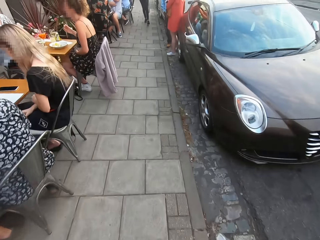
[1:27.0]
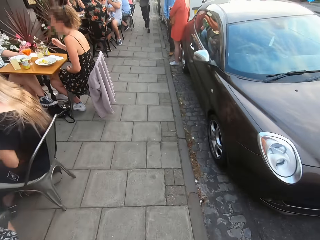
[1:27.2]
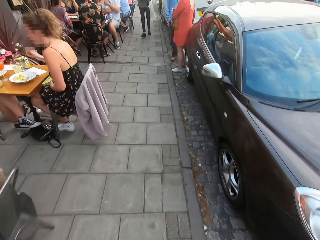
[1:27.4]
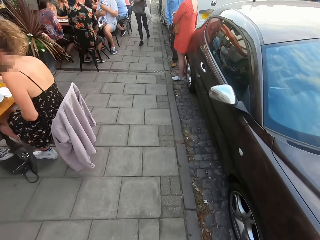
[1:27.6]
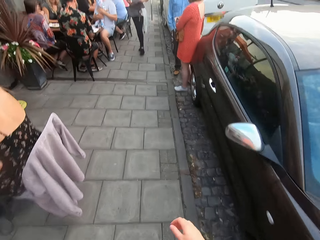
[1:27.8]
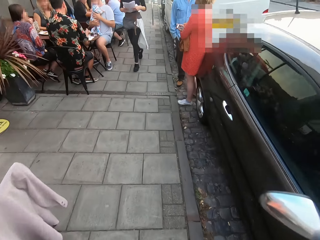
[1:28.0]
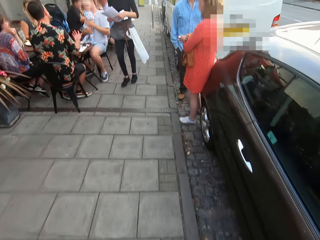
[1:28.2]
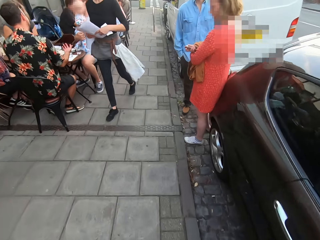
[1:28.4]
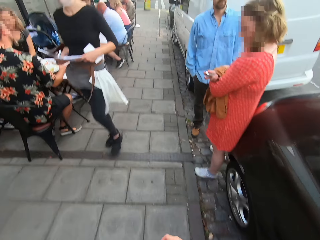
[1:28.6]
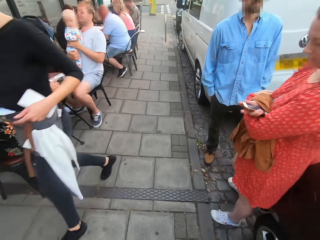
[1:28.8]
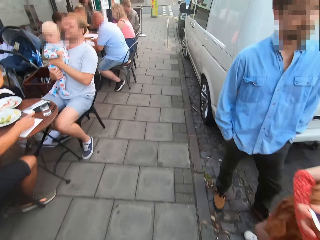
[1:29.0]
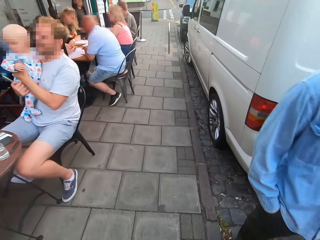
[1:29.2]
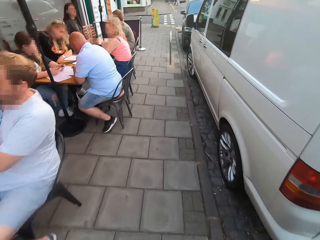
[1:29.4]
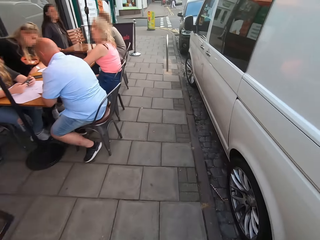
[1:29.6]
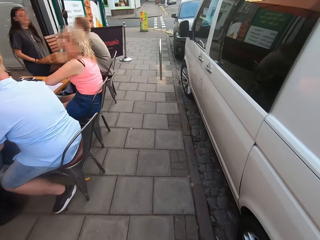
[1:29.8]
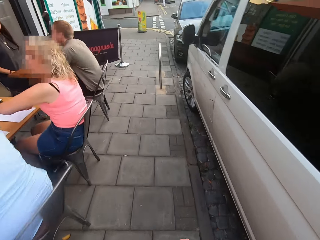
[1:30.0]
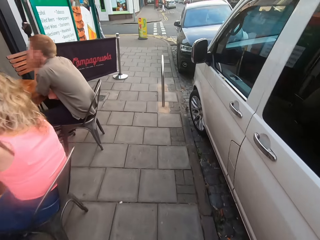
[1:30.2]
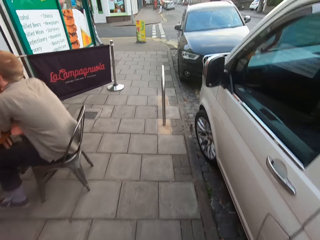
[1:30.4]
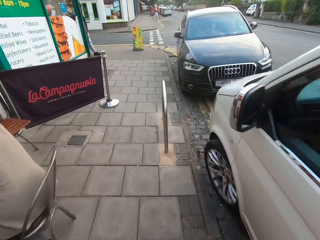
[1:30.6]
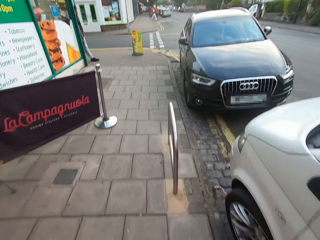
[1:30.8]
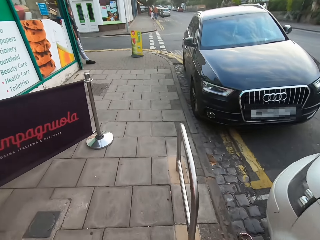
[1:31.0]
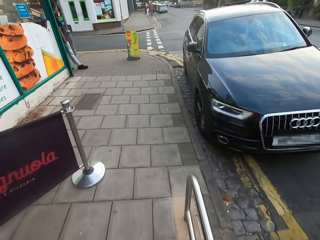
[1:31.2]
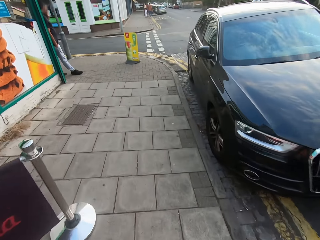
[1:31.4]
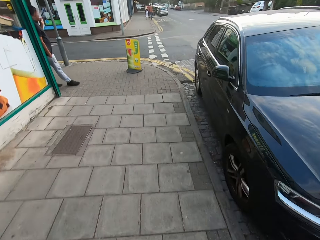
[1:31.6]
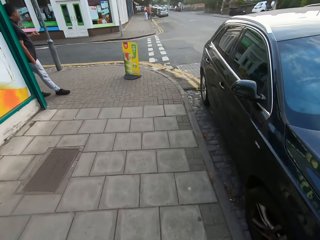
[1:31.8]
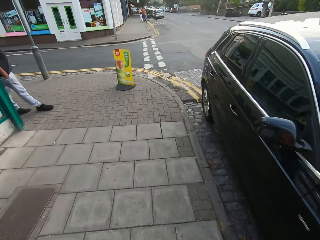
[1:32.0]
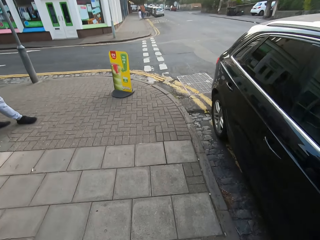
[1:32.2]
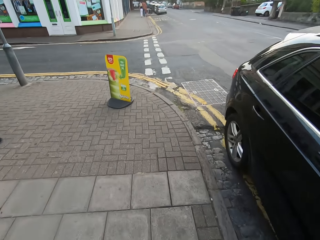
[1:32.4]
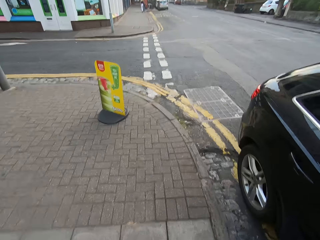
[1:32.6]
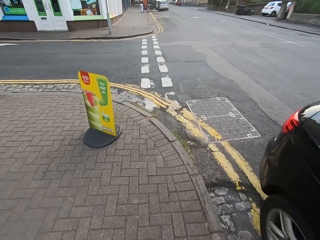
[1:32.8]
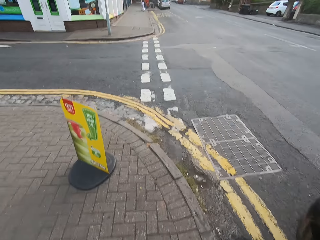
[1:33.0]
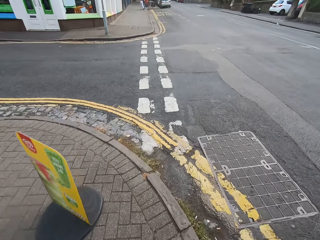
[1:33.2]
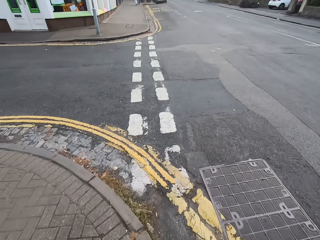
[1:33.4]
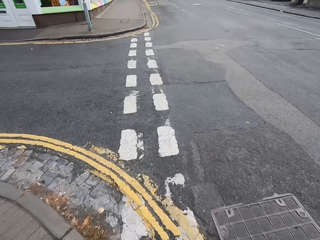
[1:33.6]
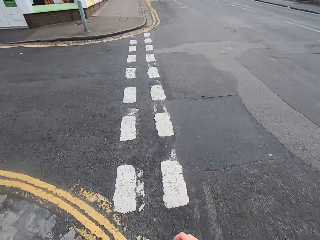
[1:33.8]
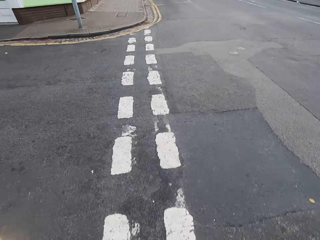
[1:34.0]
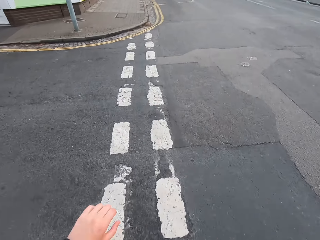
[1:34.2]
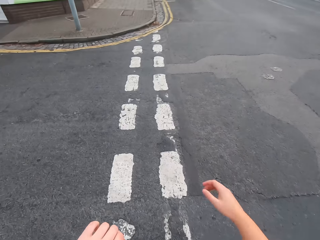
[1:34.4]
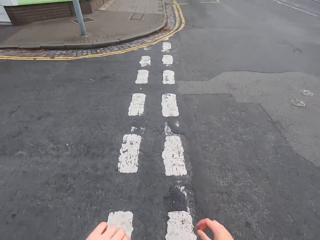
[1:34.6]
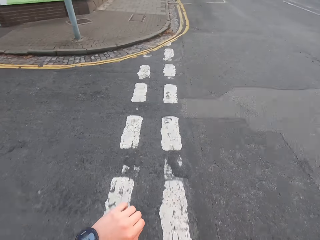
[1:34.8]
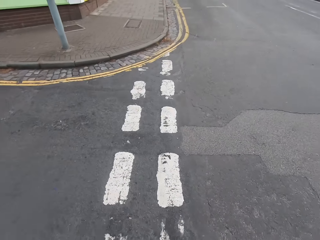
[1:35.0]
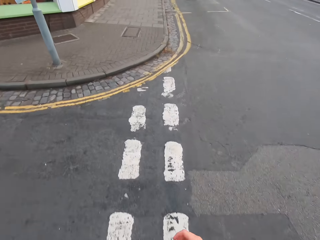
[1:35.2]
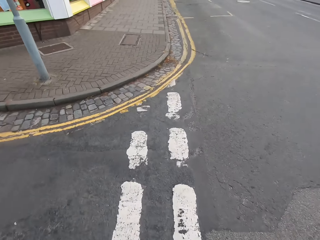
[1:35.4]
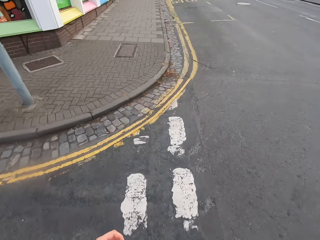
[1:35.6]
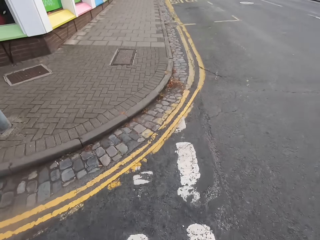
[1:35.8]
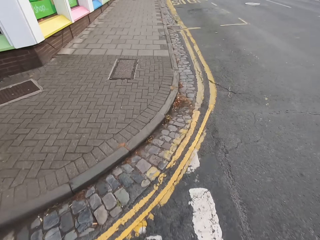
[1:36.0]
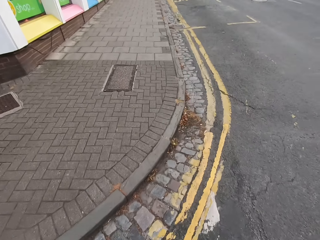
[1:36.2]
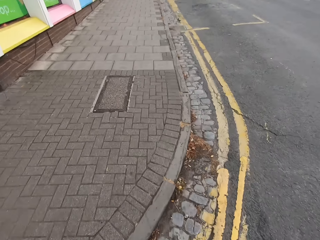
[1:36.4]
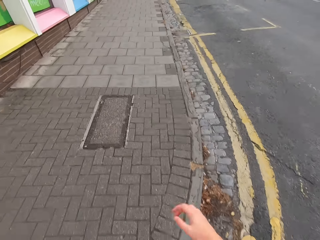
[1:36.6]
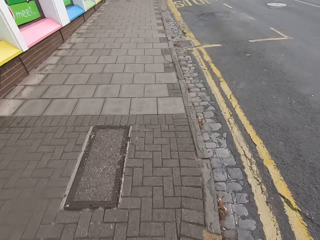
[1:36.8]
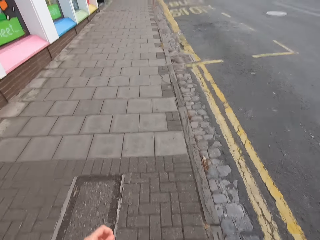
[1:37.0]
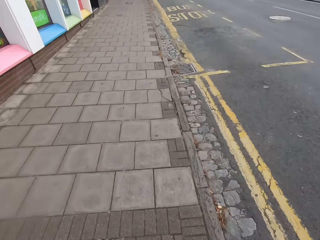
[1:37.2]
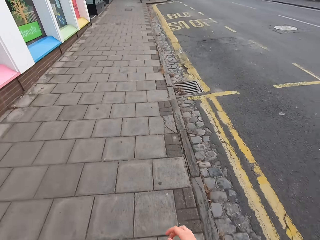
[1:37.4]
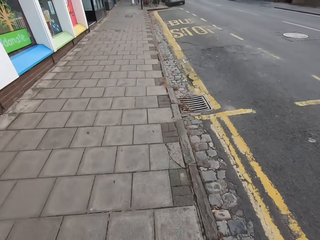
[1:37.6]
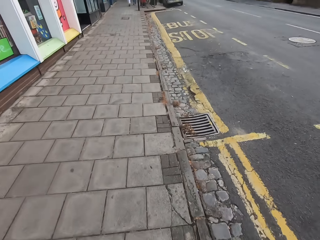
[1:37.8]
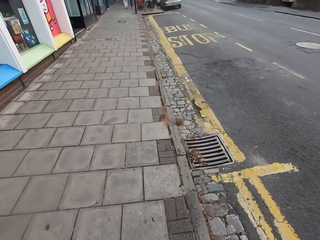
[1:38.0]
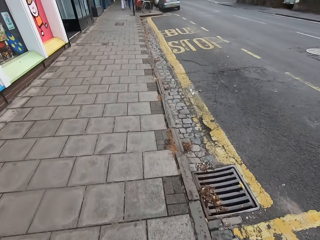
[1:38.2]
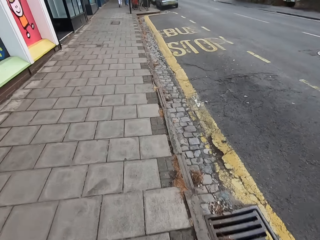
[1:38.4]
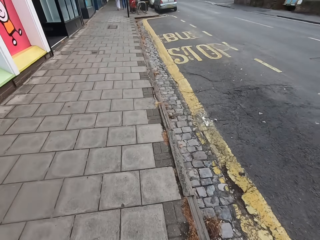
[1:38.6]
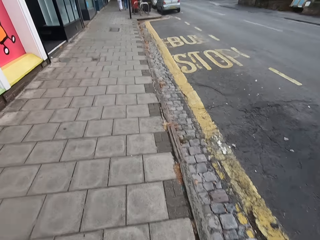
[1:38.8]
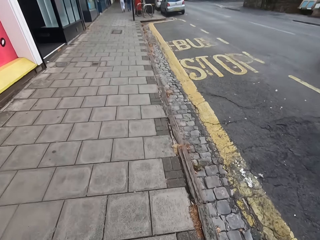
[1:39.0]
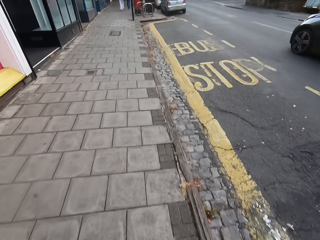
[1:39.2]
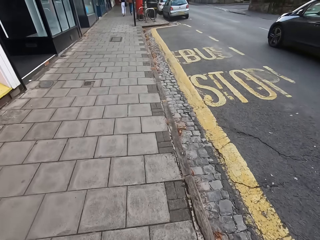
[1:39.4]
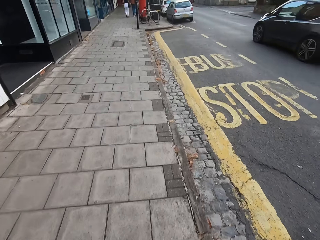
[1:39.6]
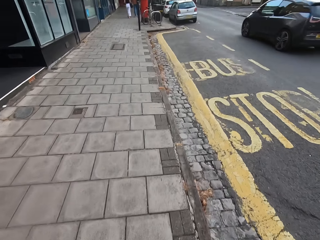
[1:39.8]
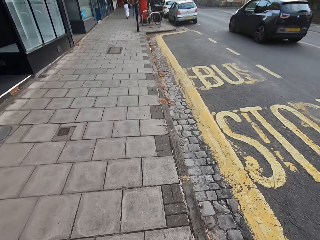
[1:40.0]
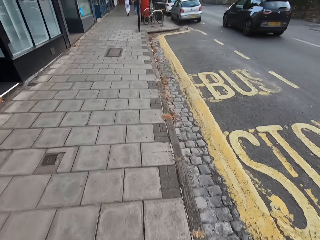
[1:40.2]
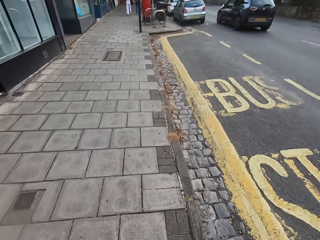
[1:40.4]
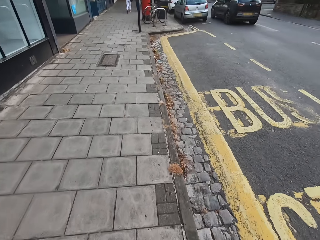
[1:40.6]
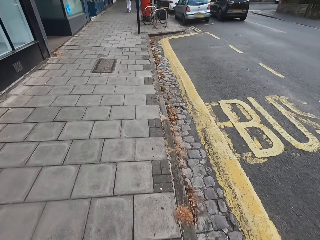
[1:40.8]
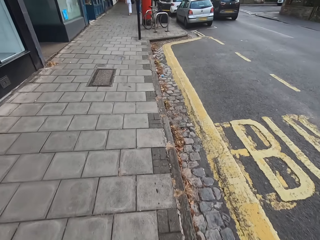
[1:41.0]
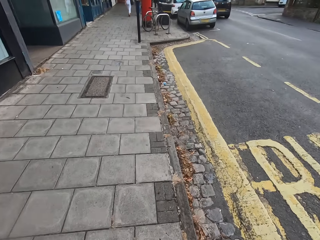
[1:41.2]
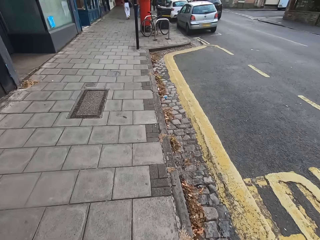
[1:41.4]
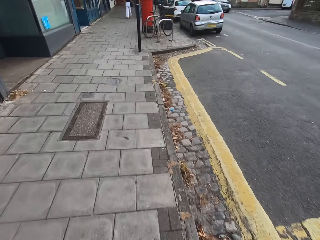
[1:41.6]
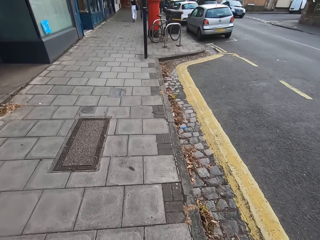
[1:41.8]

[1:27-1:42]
The camera wearer crosses the road. They run along the road. They jog on the footpath.

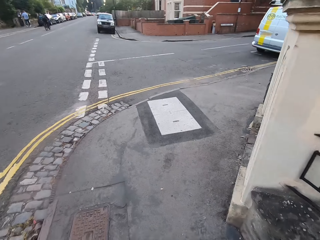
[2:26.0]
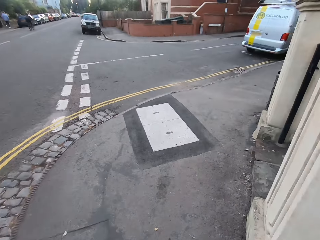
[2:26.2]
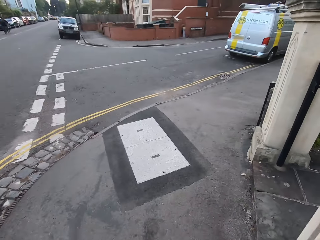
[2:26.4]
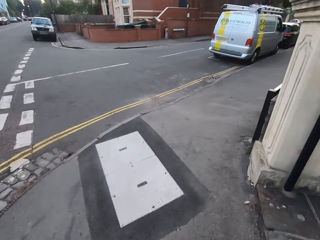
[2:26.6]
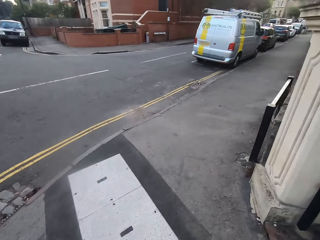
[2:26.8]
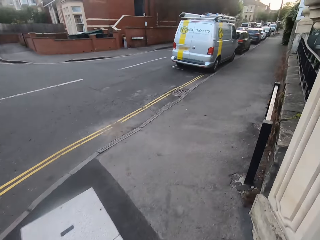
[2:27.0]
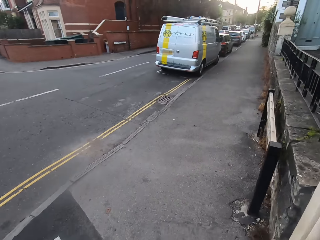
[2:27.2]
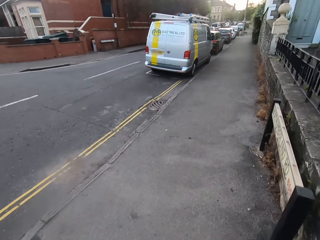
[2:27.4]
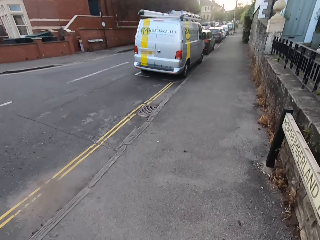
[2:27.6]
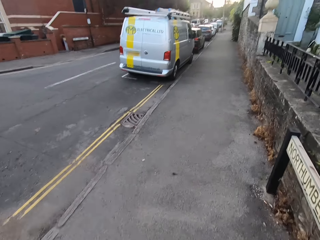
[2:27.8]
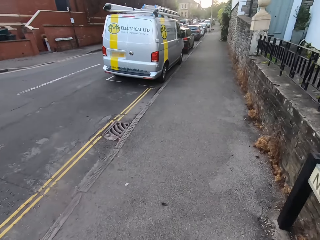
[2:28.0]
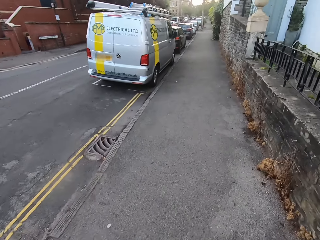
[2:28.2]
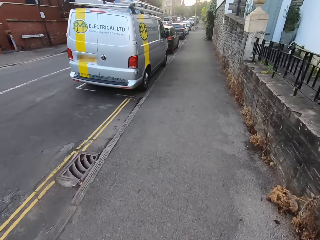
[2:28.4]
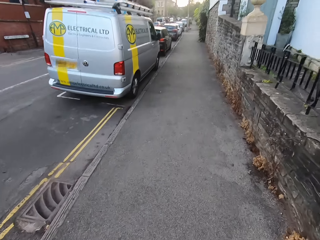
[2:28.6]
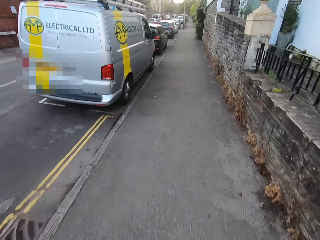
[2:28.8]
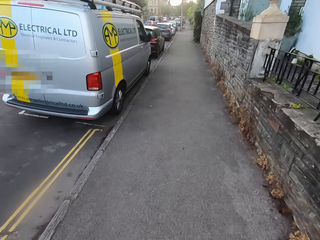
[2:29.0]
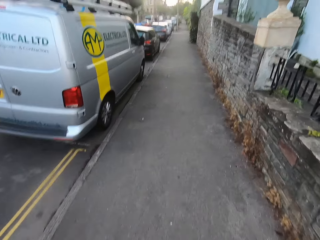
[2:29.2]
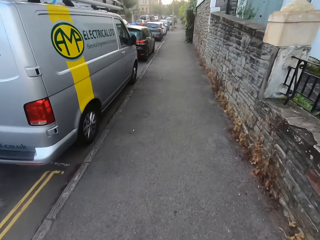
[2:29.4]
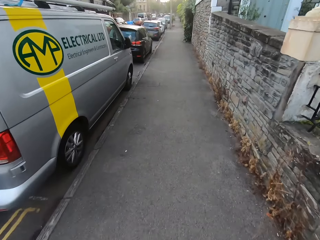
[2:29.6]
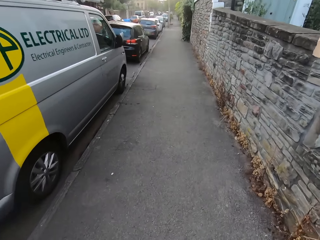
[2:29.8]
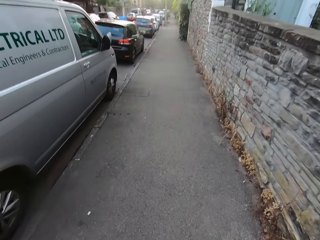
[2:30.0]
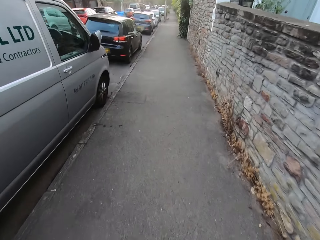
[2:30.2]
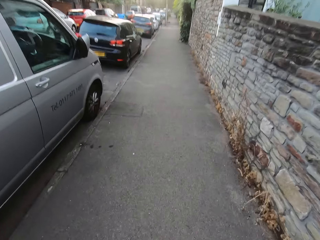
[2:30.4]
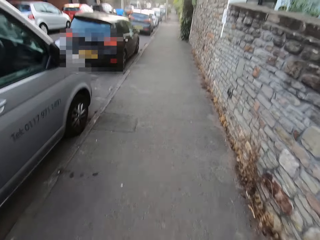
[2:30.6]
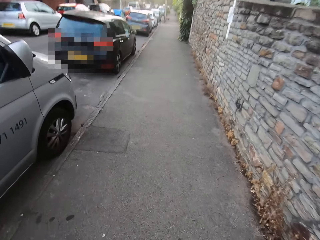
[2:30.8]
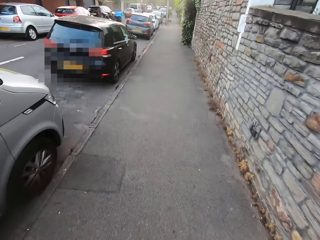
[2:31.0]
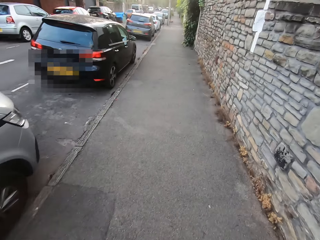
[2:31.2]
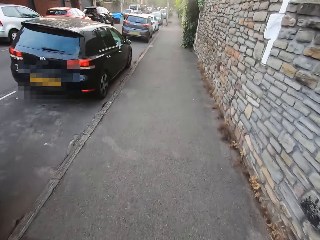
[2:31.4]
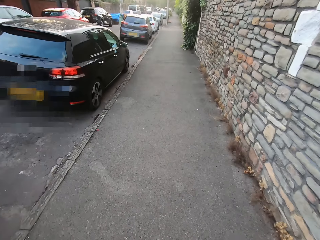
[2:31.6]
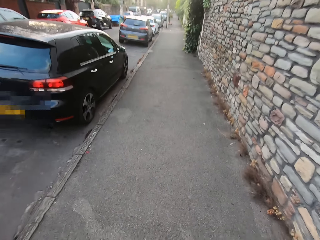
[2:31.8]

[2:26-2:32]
The camera wearer makes a right turn.
